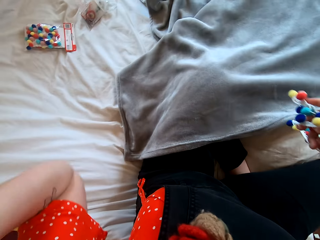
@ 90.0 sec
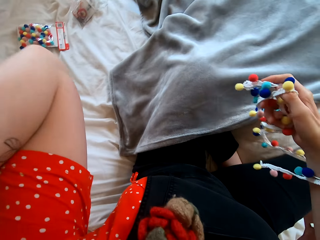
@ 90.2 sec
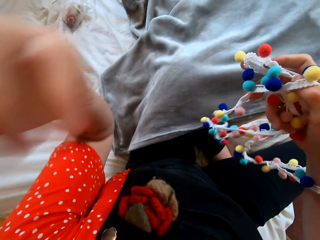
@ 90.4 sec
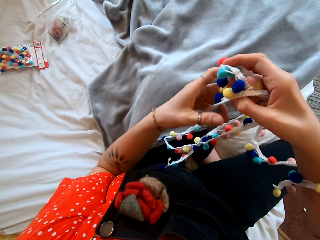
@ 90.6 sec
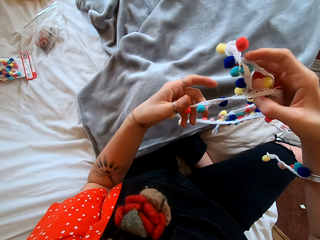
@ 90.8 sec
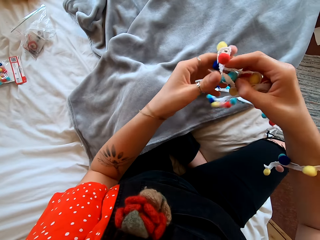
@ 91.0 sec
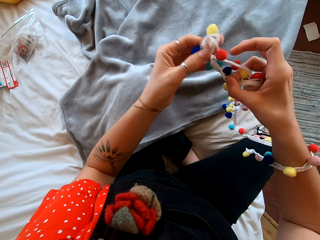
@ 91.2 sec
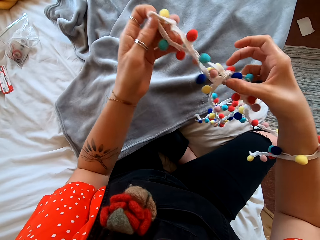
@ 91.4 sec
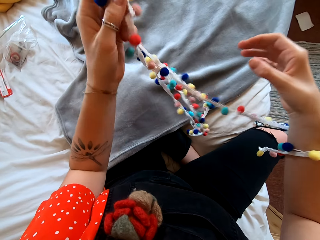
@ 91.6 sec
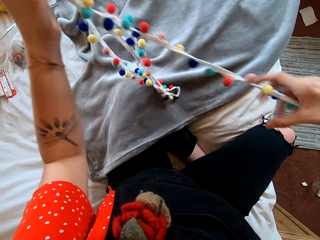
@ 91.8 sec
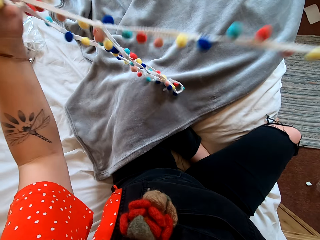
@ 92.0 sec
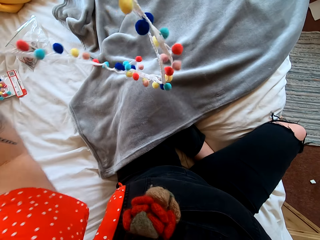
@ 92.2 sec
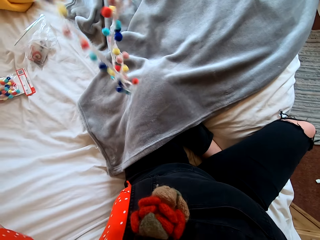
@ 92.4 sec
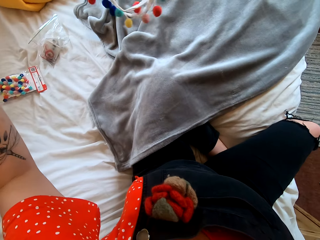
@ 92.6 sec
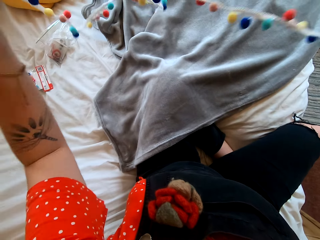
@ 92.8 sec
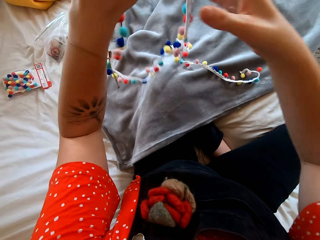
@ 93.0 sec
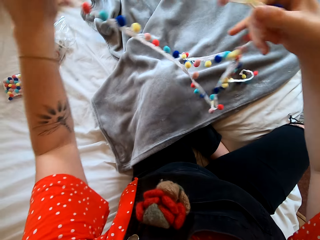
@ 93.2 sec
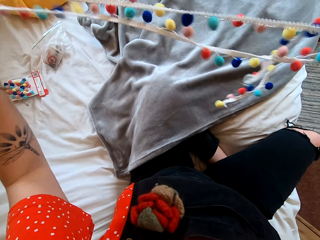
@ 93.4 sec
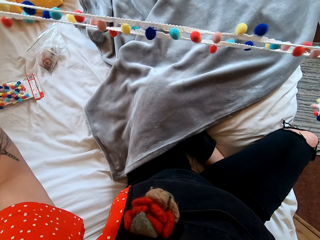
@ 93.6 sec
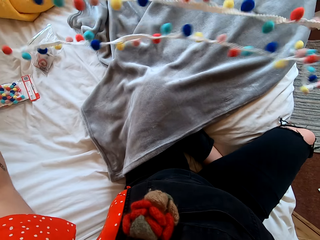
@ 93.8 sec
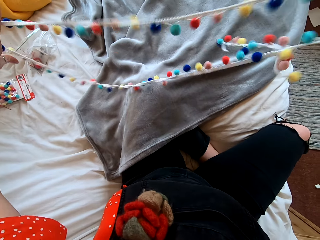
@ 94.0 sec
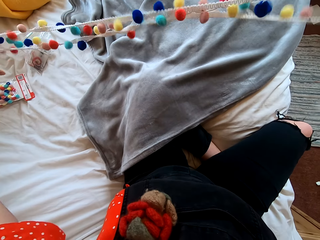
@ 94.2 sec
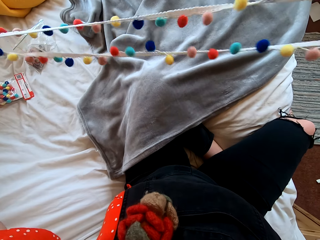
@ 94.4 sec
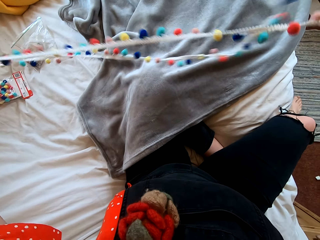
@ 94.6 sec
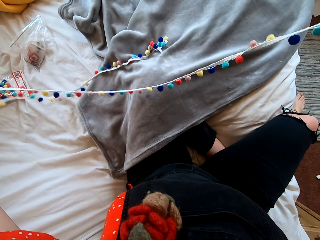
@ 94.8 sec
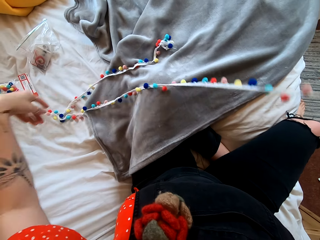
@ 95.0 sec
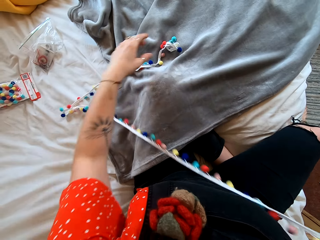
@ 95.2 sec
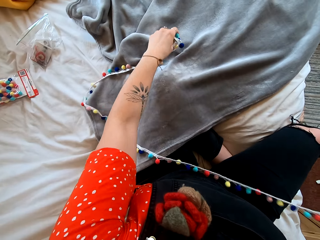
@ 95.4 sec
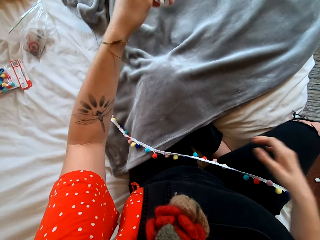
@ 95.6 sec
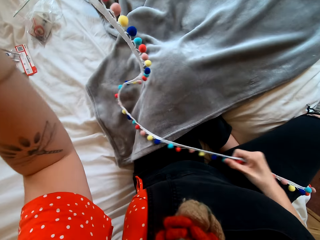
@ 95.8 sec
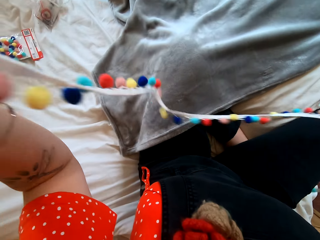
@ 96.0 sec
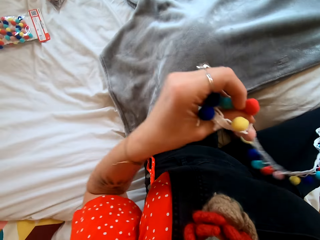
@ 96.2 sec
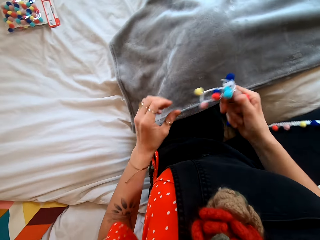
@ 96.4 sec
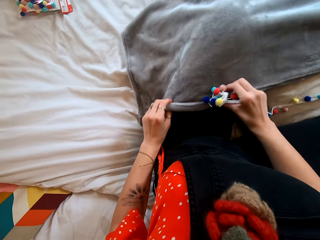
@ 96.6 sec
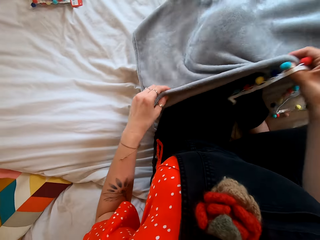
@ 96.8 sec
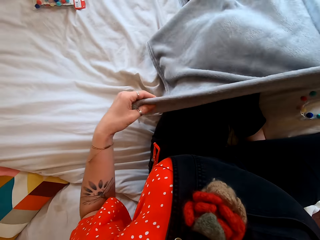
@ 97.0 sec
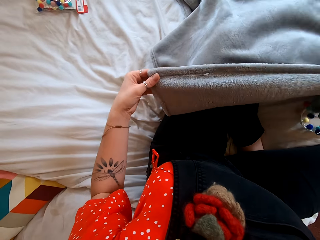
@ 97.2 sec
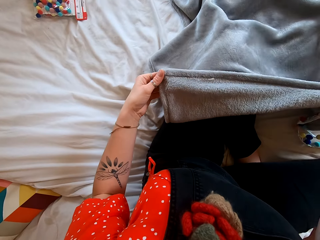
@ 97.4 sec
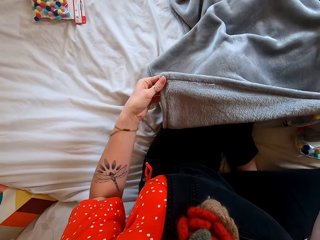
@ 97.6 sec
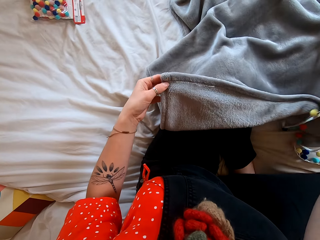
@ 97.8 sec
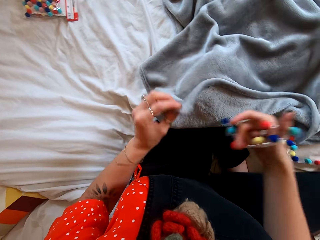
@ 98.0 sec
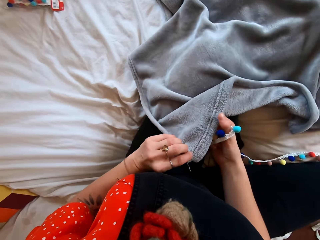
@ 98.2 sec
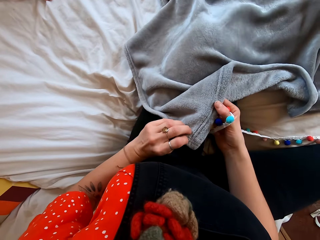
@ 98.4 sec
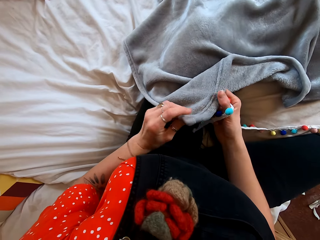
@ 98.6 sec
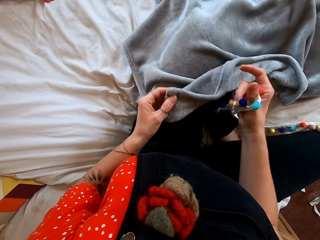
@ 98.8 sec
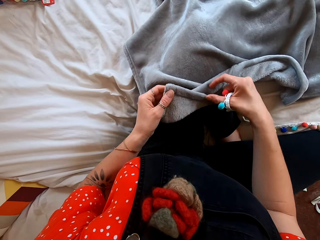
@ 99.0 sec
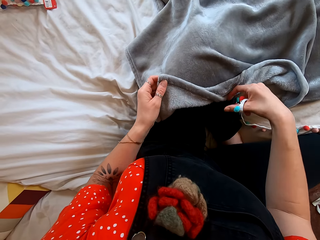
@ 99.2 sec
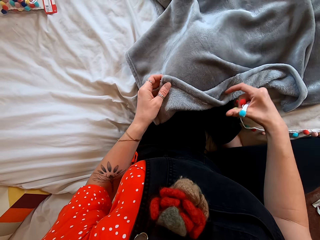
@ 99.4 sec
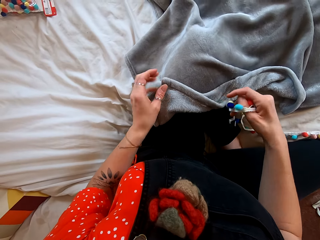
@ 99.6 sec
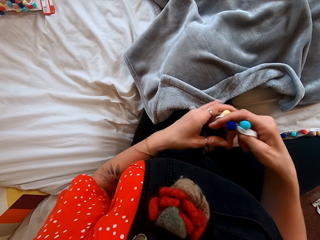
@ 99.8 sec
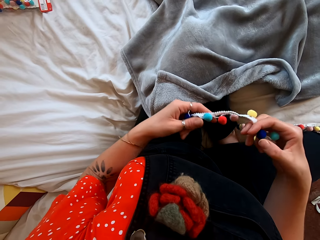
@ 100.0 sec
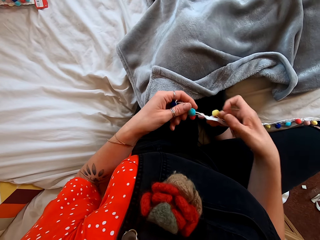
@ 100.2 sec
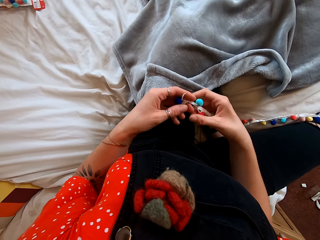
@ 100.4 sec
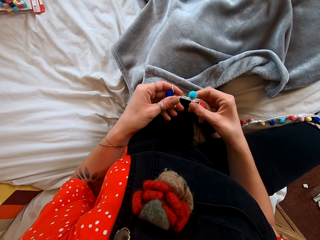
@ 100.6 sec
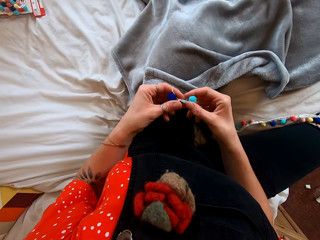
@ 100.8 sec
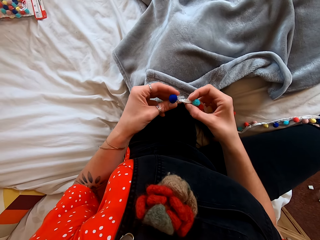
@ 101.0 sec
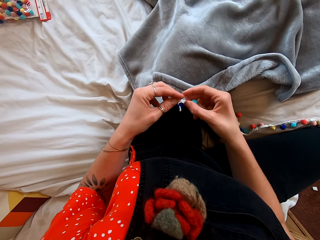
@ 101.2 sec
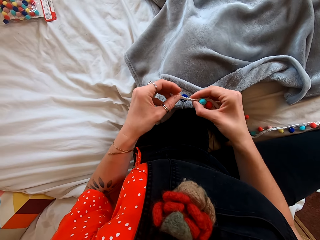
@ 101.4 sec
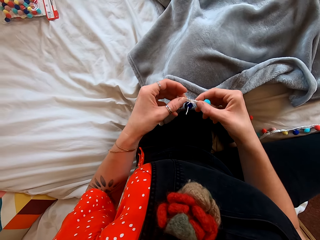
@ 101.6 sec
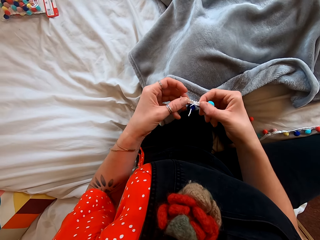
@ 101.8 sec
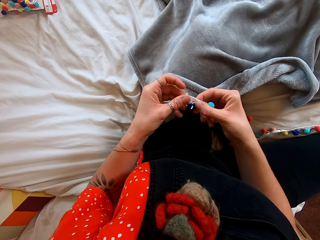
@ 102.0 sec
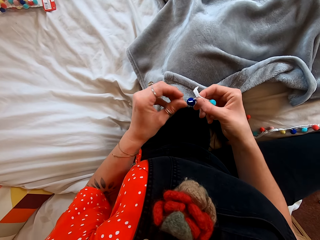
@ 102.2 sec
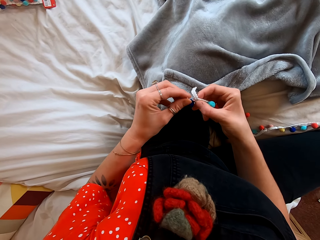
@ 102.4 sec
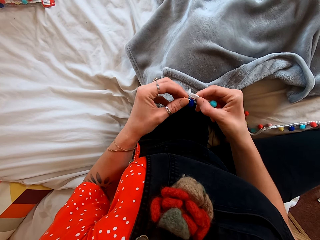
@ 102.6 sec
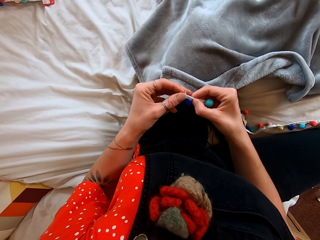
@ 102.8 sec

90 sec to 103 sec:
The camera wearer unfolds the decoration strand. They adjust something. They pick up the blanket. They adjust the towel. They touch the top of the decoration strand. They fix something on the towel.

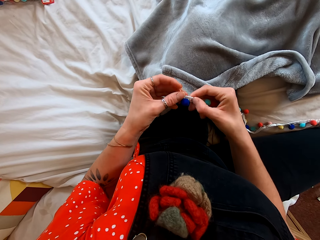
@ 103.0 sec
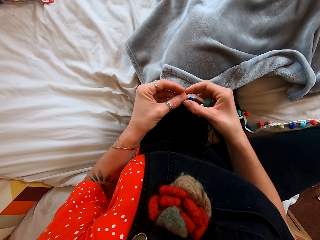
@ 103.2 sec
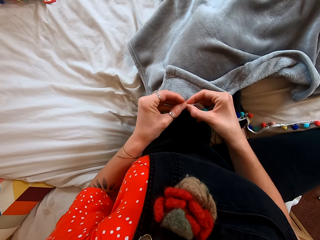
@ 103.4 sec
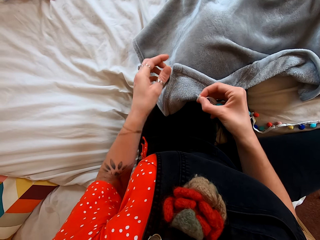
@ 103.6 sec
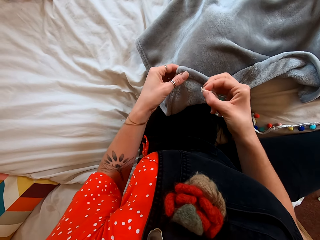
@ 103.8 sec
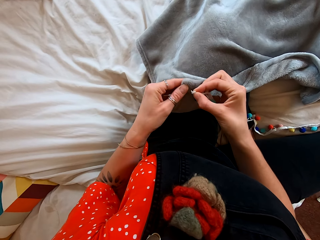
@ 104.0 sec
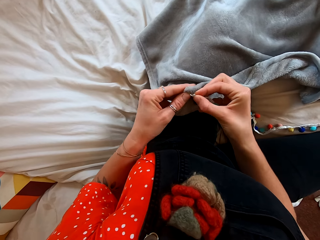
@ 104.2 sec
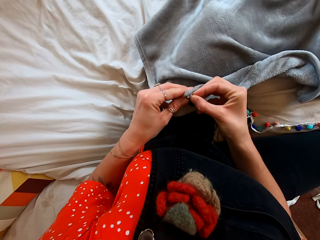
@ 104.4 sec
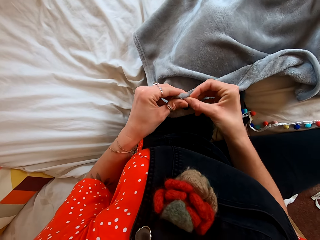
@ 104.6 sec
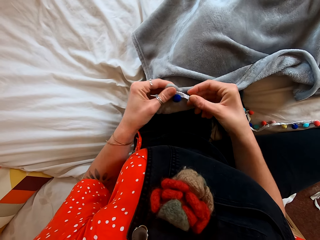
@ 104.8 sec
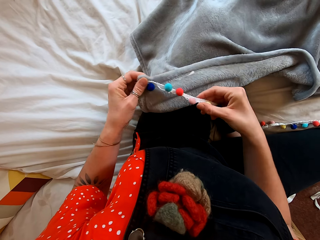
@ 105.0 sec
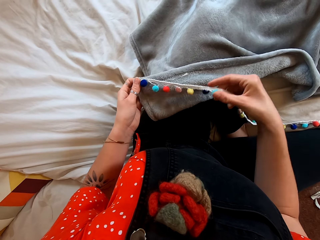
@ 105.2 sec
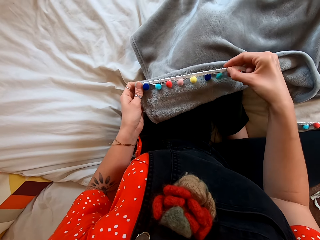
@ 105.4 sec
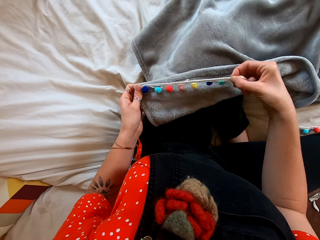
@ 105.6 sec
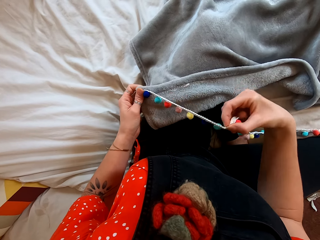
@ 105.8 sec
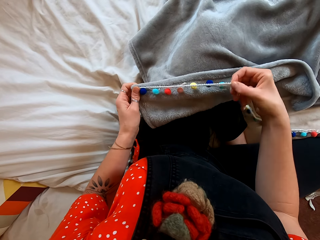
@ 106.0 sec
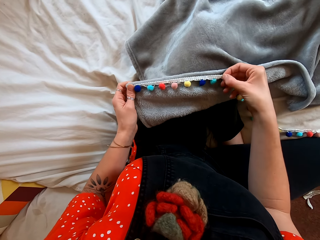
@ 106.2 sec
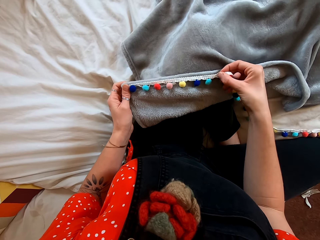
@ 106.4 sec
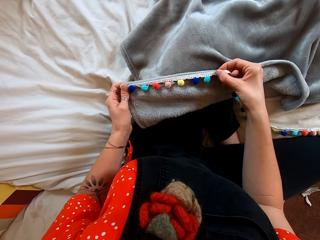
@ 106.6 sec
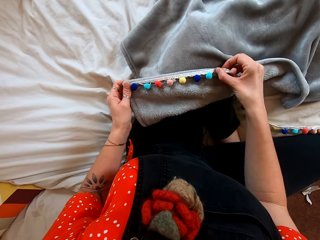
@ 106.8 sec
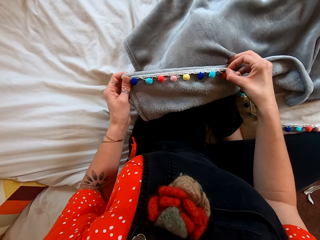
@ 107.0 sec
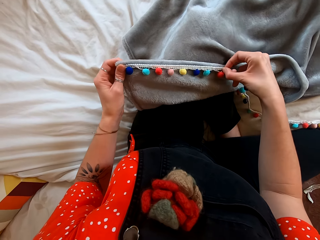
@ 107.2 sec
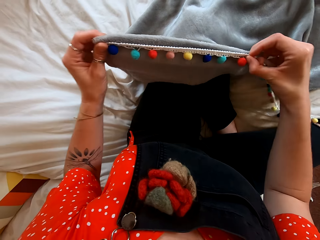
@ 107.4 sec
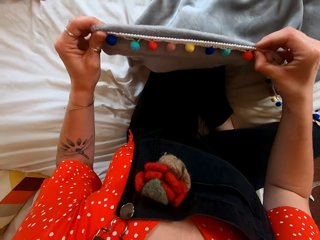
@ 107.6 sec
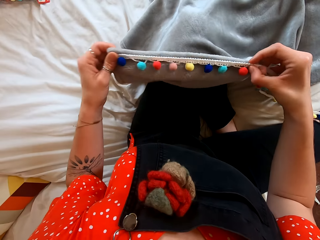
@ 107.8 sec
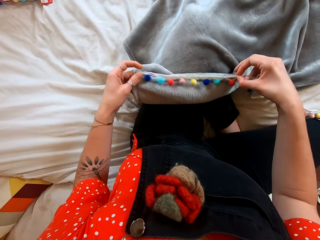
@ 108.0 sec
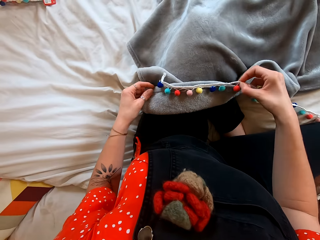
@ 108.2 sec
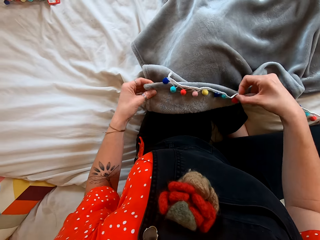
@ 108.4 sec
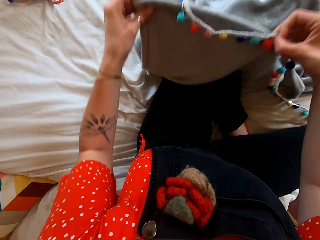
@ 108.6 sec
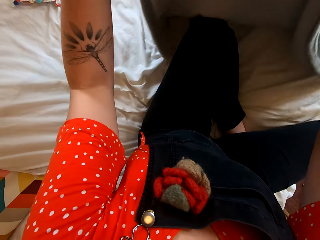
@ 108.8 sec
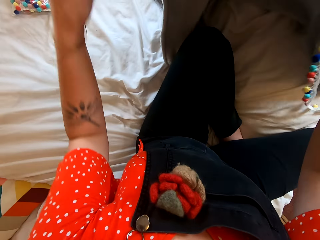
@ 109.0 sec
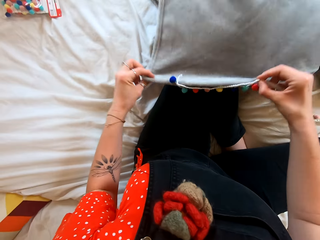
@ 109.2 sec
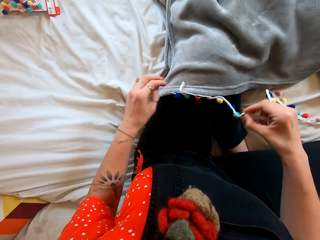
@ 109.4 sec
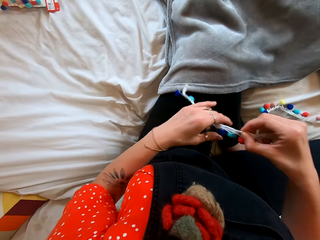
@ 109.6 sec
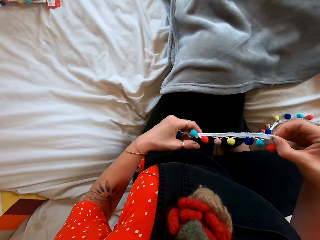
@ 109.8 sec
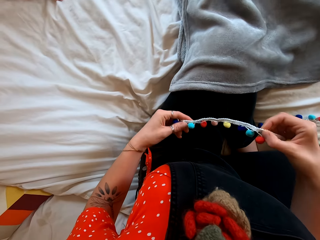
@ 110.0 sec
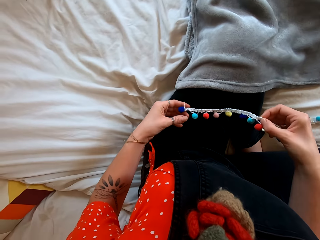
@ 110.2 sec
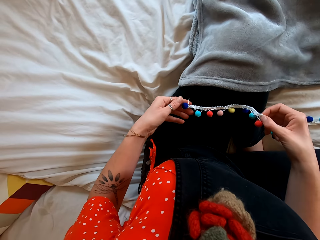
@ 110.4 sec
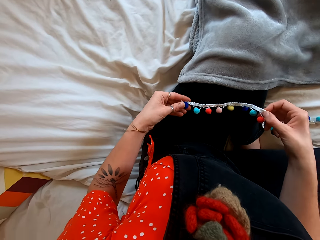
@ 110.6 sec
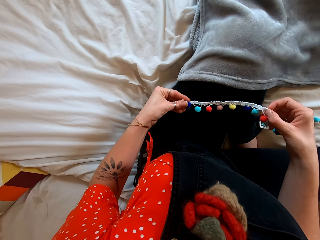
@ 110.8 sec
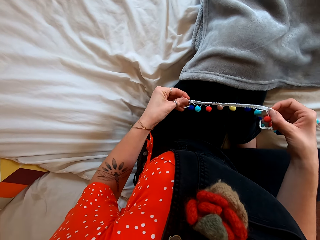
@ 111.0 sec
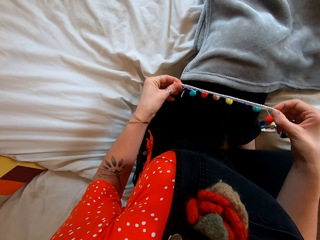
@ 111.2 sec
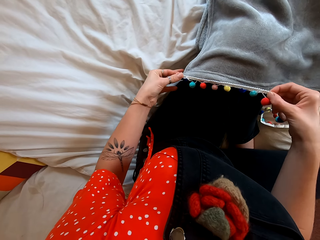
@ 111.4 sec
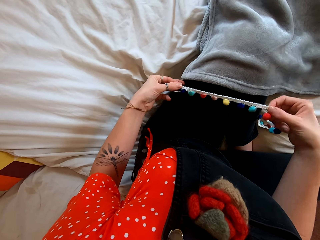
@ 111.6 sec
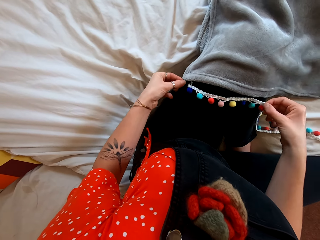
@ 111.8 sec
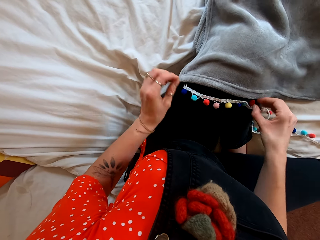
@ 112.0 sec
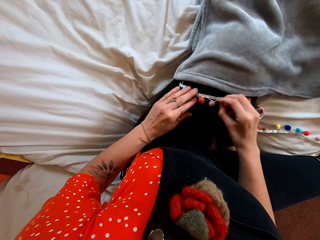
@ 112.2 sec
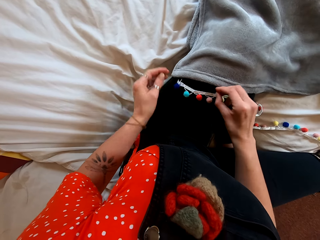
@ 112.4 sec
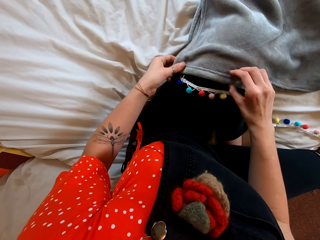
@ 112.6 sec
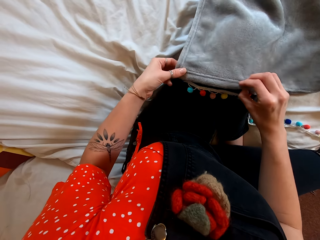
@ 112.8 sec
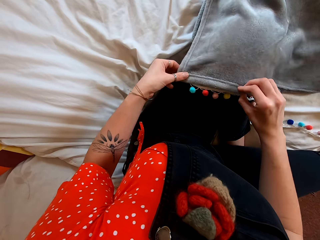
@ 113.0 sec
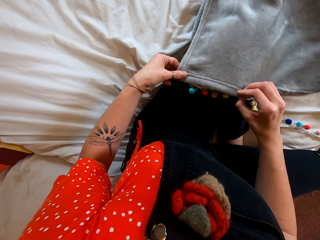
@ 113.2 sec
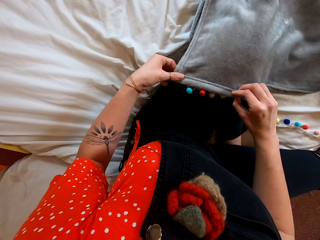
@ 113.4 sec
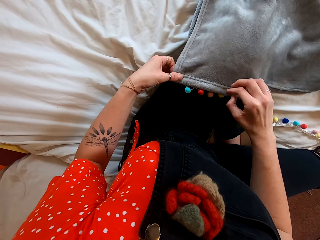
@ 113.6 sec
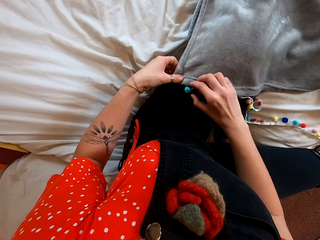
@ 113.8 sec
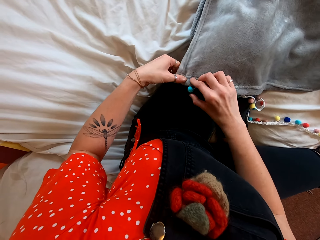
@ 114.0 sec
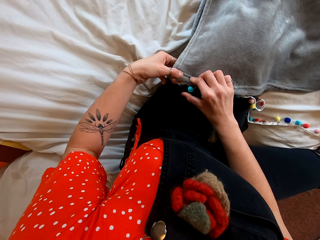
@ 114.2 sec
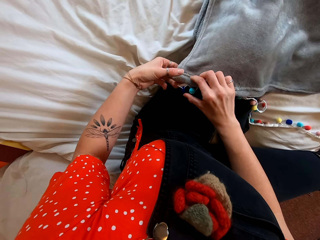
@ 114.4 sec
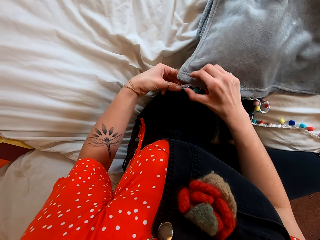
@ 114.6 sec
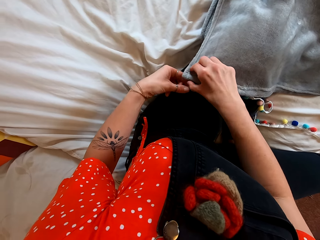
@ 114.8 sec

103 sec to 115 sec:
The camera wearer puts the decoration strand on the blanket. She spreads the blanket. She puts the decoration strand on her lap. She moves the blanket.
